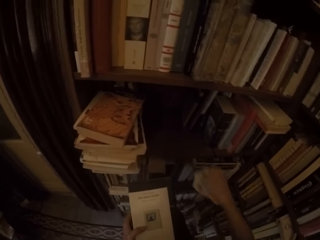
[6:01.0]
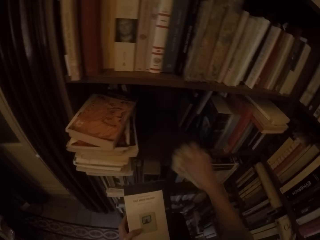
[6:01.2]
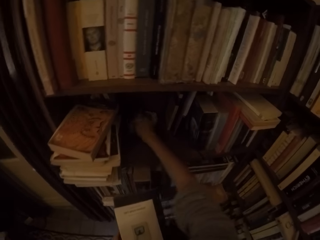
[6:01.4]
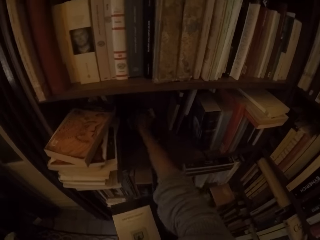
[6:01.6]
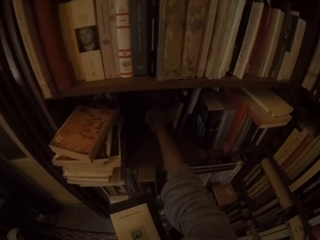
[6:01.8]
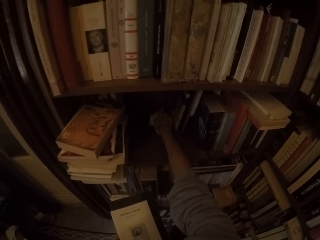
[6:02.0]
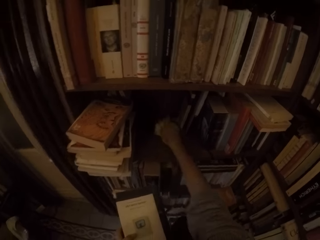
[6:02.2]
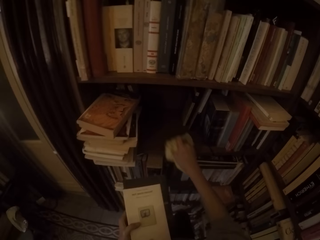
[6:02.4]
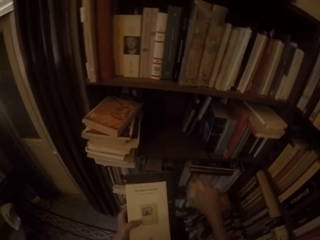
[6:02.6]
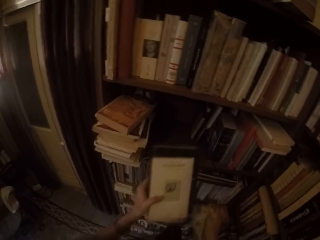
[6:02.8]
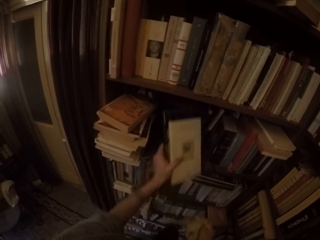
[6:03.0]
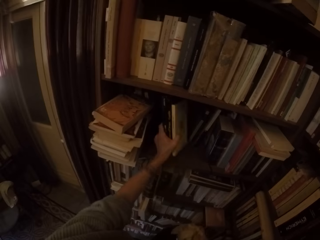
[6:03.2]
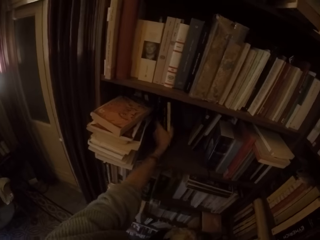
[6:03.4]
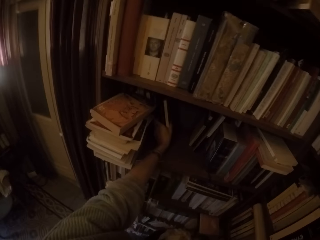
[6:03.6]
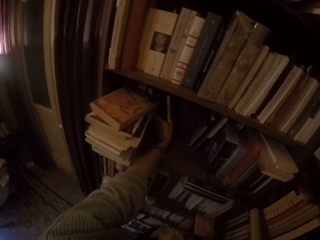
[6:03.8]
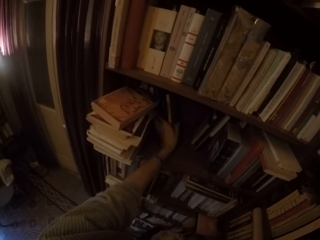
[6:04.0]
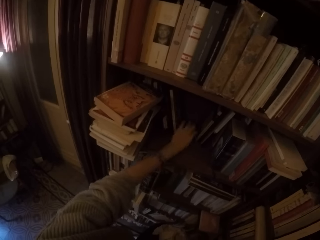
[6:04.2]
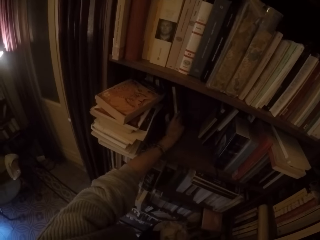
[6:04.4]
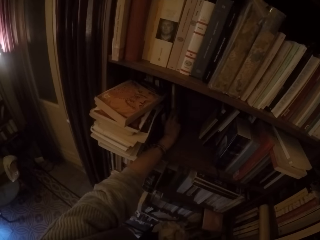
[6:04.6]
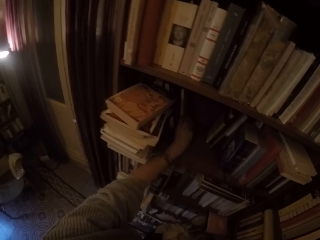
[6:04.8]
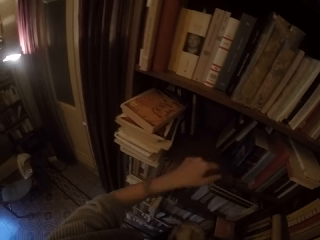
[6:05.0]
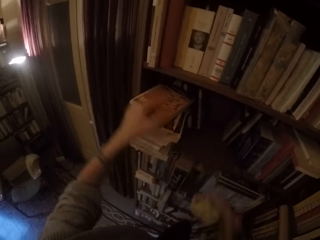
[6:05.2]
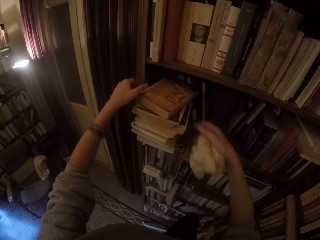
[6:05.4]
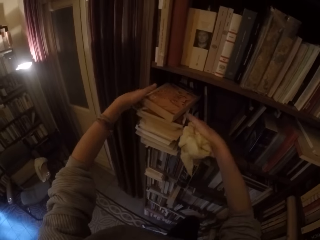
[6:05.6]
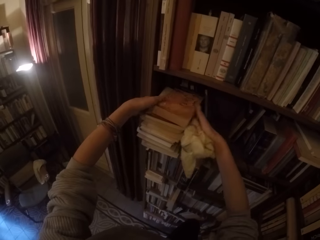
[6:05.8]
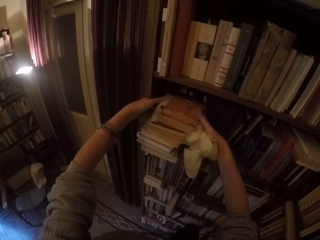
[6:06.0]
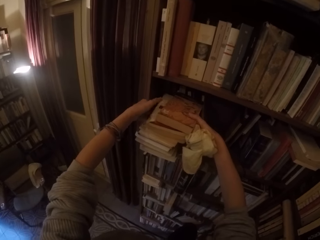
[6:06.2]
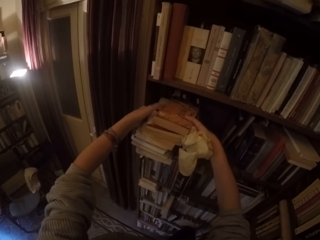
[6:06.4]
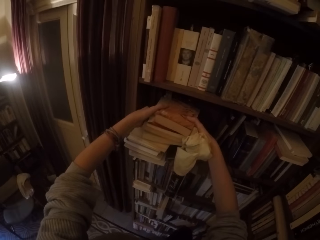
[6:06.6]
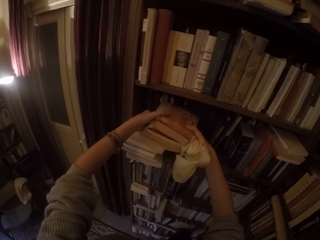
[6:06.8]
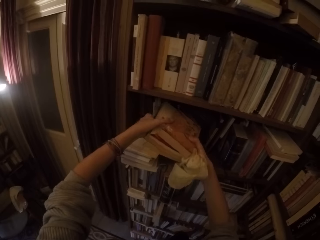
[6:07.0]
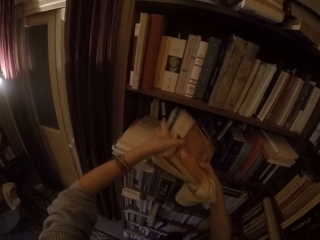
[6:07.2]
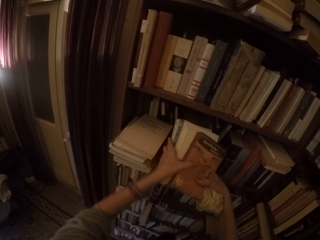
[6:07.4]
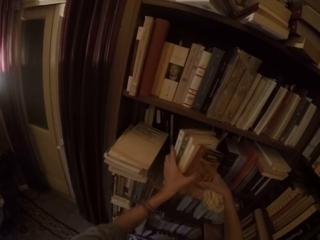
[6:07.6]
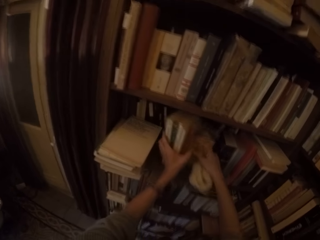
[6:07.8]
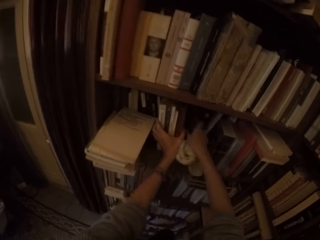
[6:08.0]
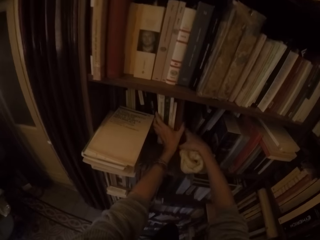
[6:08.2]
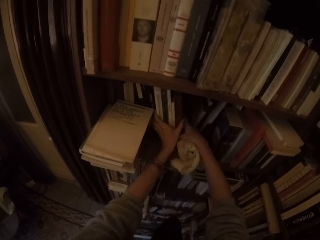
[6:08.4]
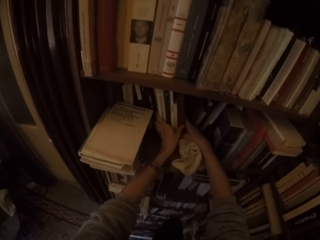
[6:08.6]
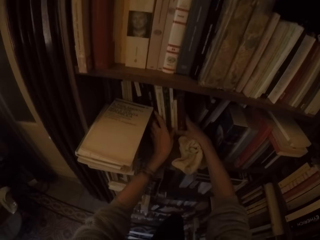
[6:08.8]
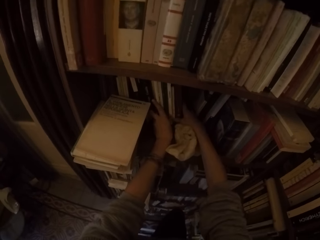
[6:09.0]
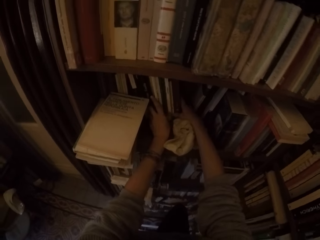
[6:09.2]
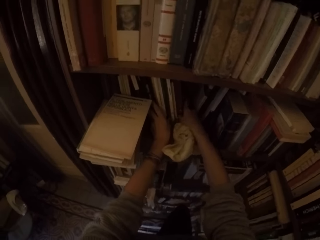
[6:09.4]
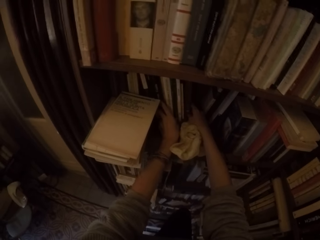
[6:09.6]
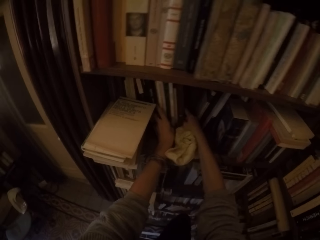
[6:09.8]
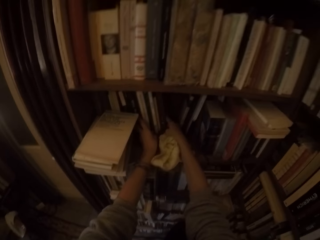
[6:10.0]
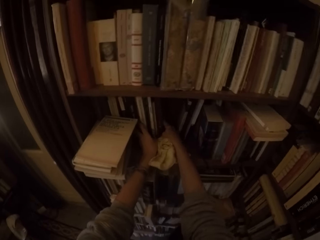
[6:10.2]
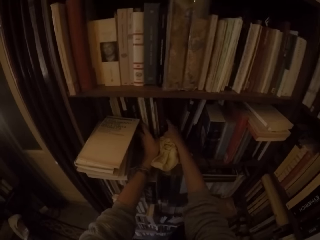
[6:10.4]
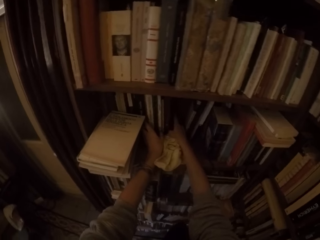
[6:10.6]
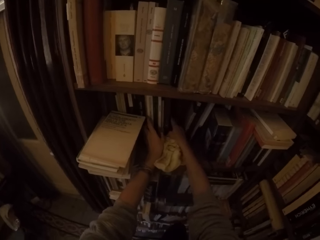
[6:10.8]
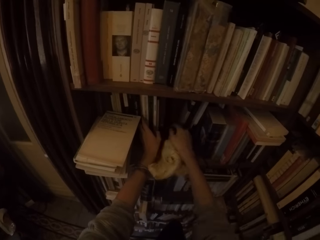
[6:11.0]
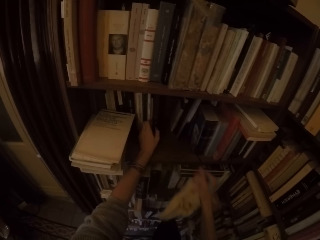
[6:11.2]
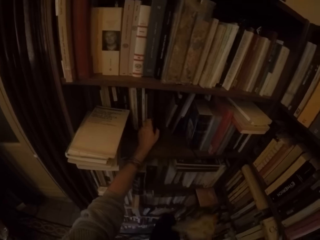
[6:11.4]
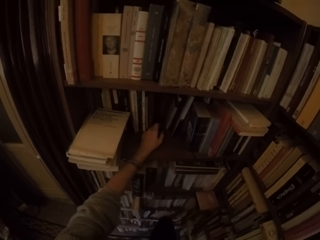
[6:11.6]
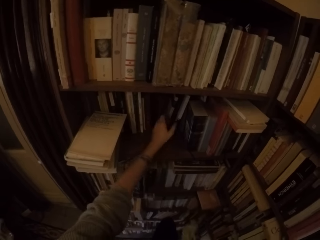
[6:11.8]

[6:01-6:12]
The camera wearer puts the three books on the shelf with his left hand. He picks up five books from the shelf with both hands. He puts the five books on the shelf with both hands.

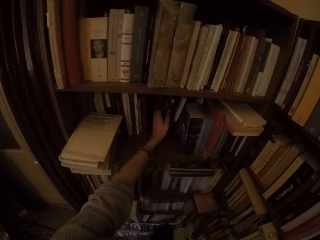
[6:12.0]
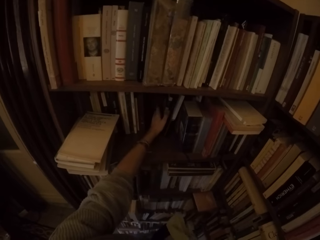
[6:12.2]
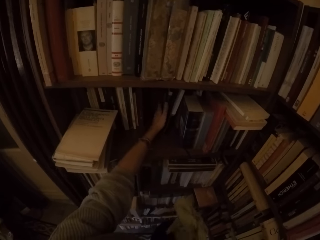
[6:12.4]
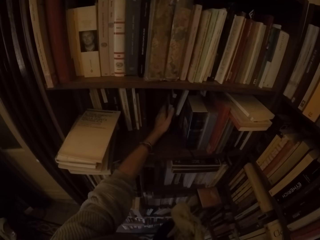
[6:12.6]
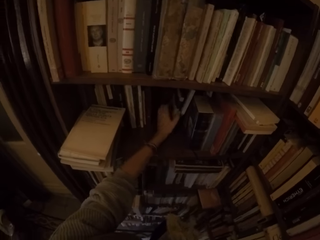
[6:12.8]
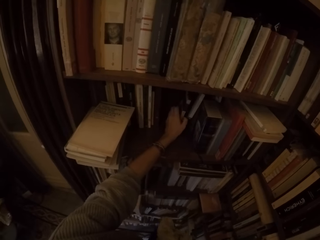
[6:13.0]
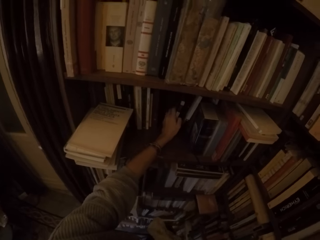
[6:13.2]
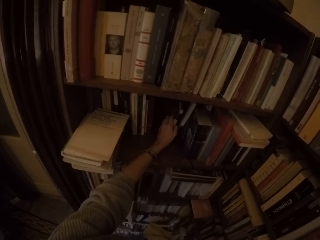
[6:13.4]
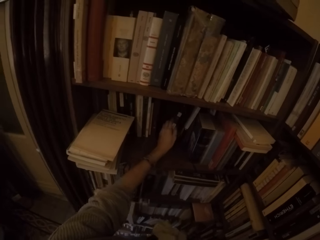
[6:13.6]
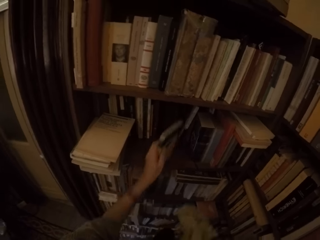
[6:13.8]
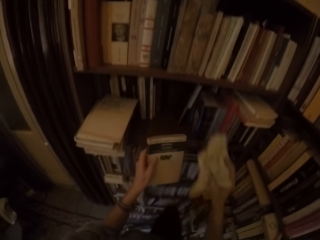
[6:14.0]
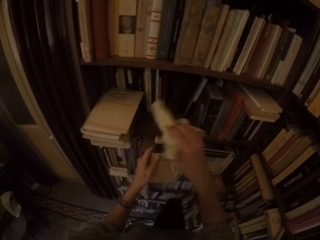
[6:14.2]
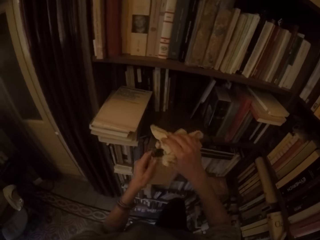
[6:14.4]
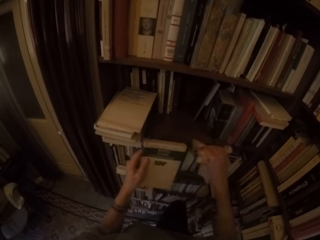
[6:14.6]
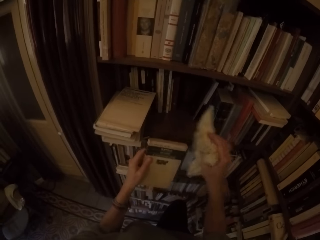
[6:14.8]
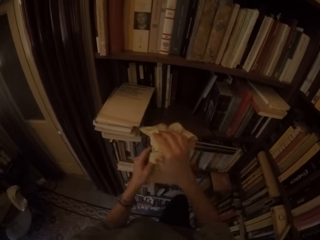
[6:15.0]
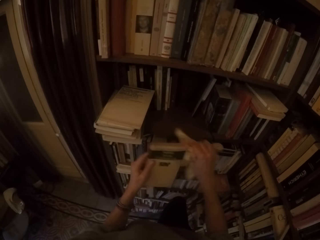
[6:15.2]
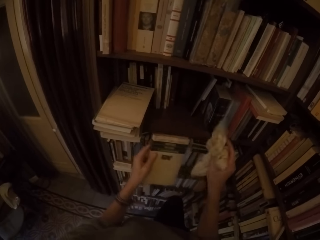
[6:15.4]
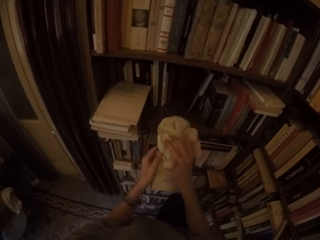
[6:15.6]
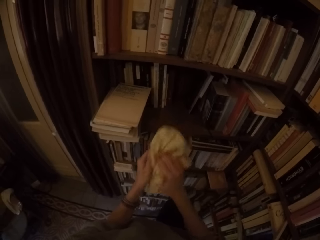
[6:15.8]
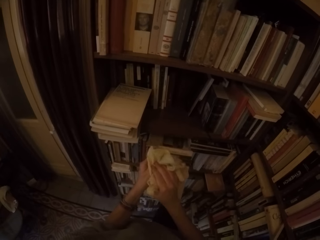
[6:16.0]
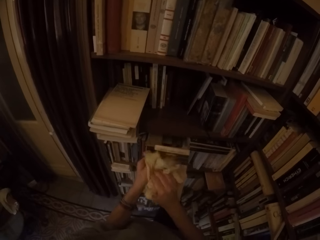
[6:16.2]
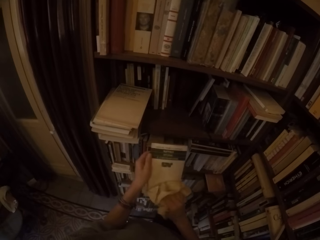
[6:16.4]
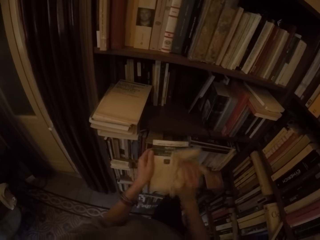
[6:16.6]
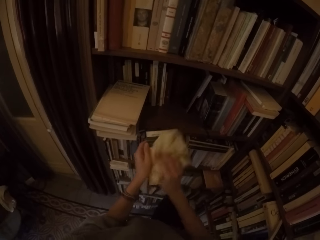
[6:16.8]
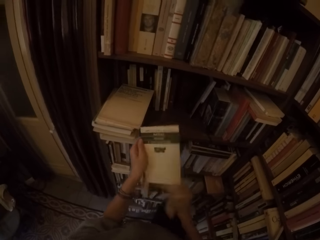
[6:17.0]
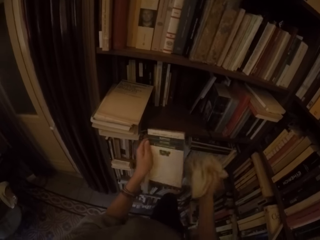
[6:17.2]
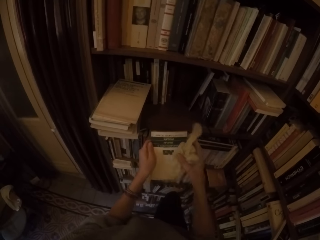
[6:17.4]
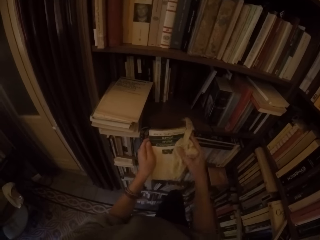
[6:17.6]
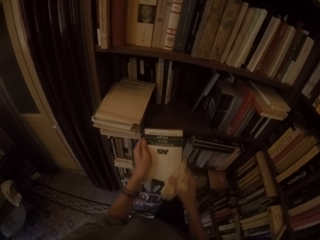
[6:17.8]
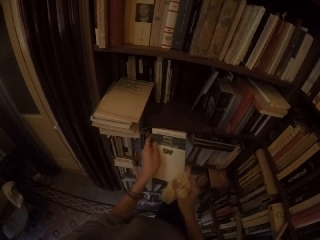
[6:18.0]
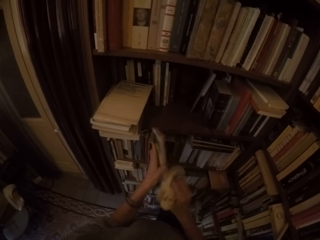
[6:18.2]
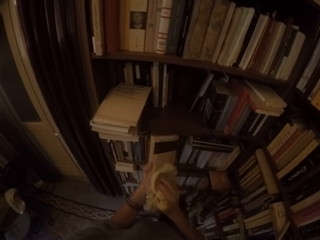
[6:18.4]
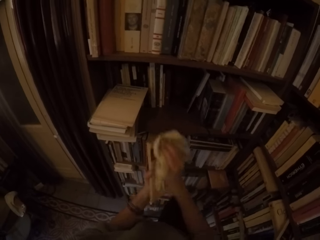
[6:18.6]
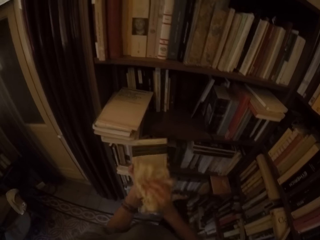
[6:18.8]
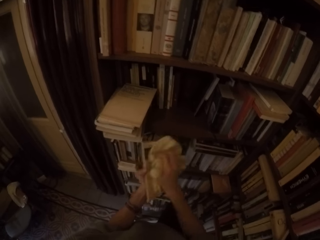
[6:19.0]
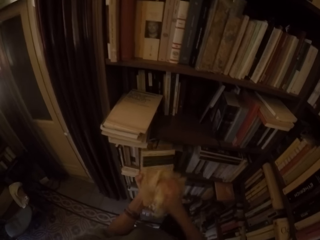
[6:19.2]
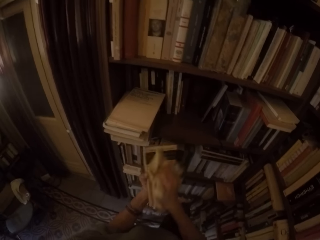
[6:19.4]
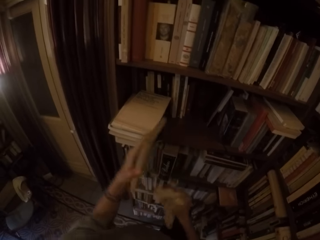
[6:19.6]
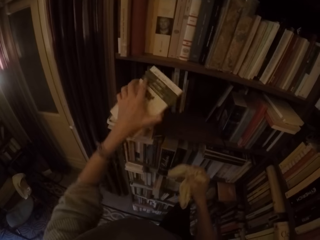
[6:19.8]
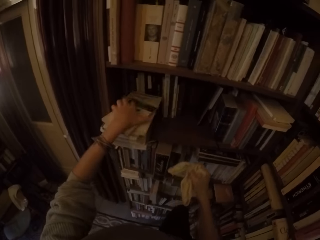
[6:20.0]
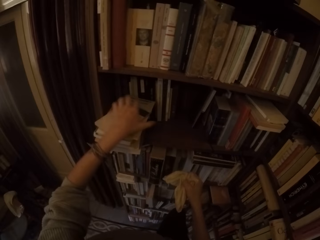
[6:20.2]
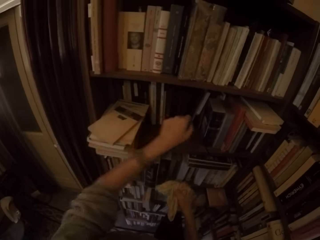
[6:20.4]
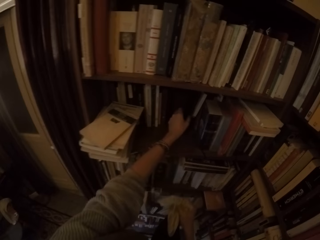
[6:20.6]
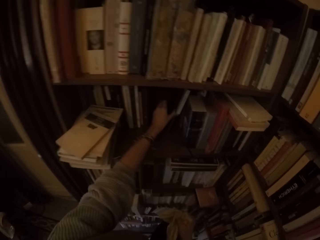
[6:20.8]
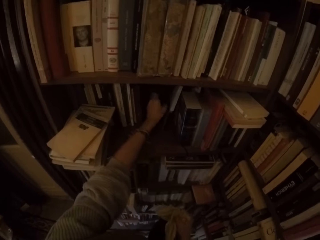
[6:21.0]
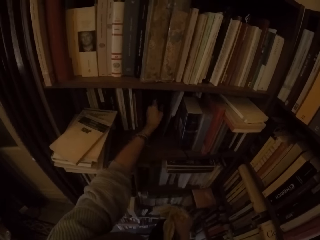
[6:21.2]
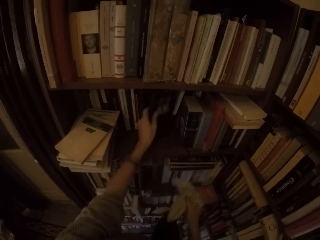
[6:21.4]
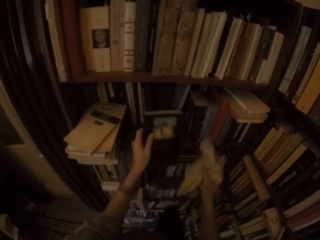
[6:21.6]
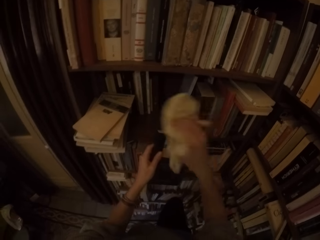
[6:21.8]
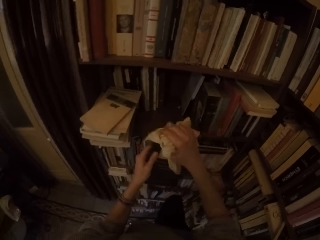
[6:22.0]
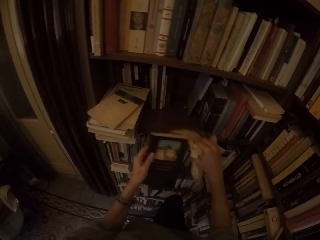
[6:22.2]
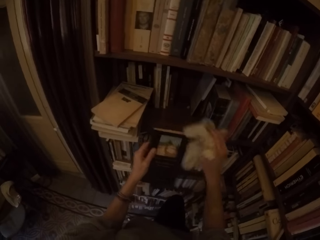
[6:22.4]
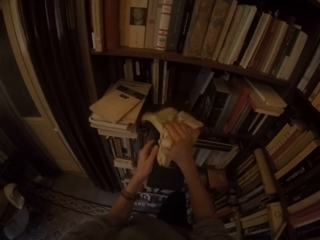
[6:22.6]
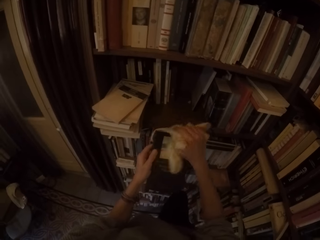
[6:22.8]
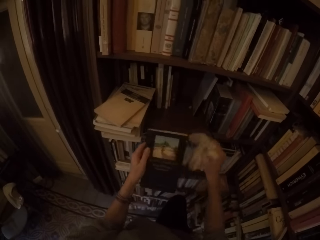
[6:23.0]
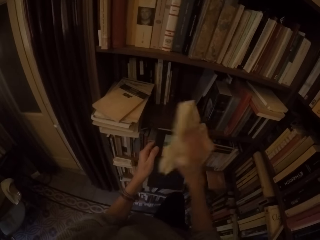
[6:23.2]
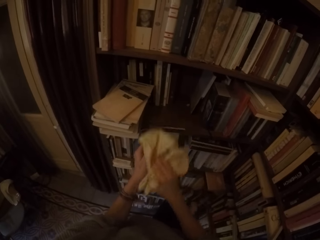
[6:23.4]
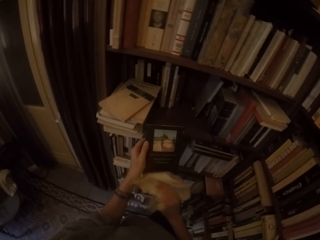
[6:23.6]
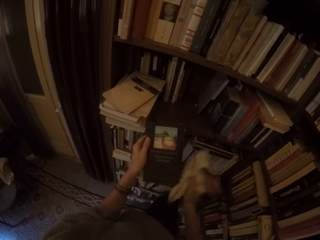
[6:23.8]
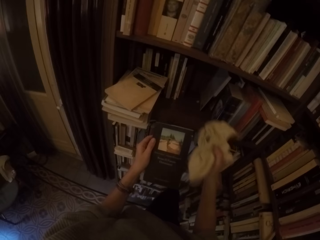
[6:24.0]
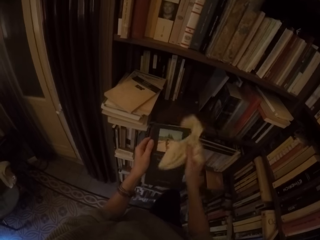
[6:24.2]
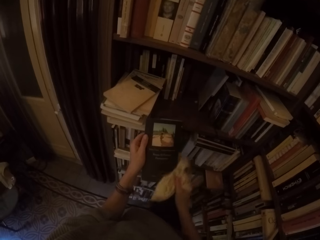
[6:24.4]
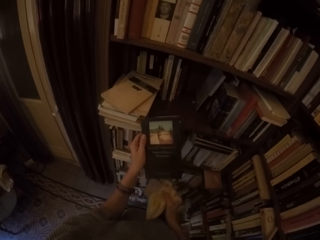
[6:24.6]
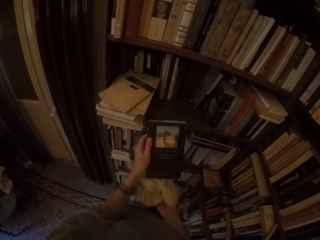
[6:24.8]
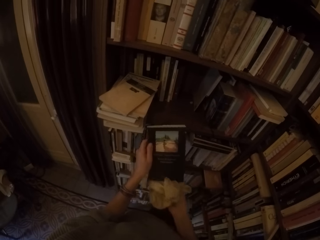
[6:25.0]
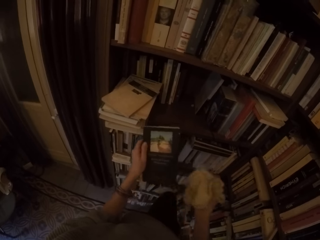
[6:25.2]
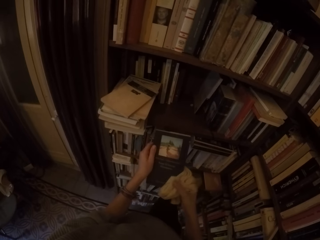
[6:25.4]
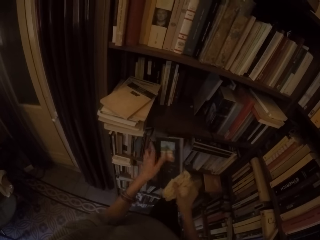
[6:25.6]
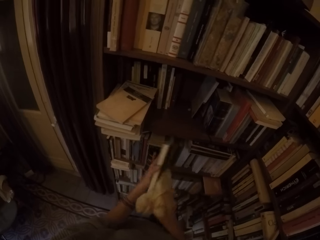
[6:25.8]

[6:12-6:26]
The camera wearer picks up another book from the shelf with his left hand. He wipes the book with the towel in his right hand. He puts the book on the shelf with his left hand. He picks up another book from the shelf with his left hand. He wipes the book with the towel in his right hand.
